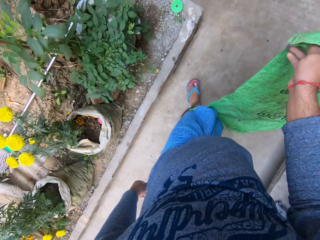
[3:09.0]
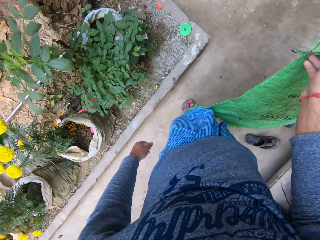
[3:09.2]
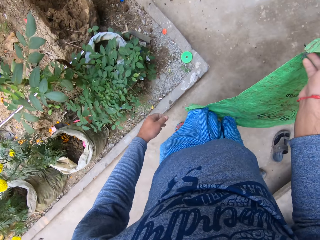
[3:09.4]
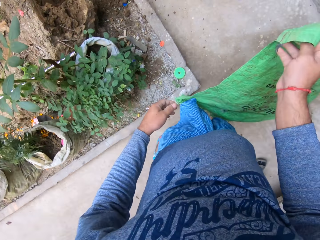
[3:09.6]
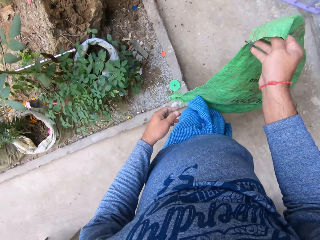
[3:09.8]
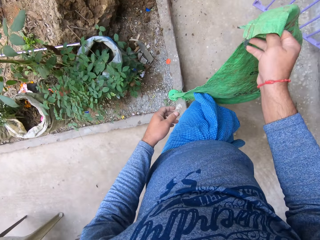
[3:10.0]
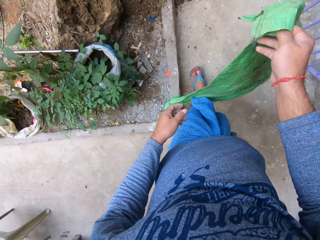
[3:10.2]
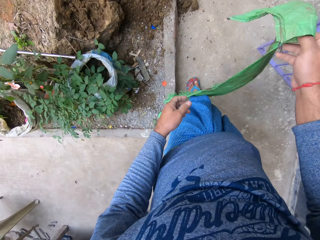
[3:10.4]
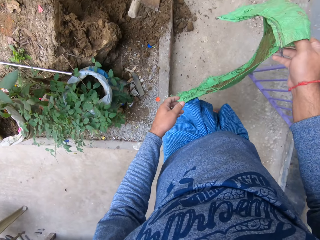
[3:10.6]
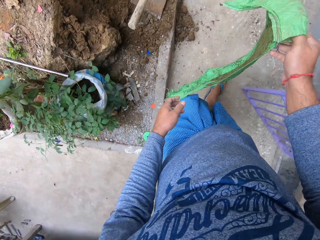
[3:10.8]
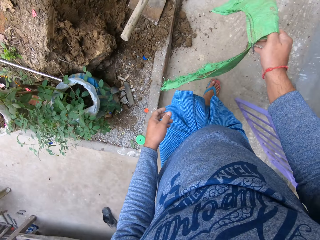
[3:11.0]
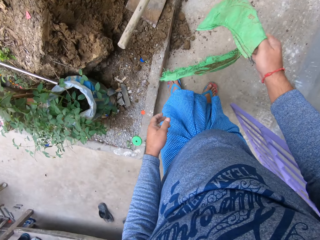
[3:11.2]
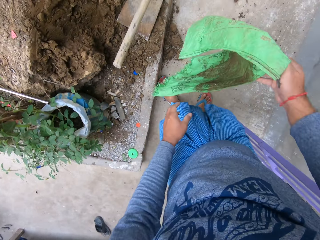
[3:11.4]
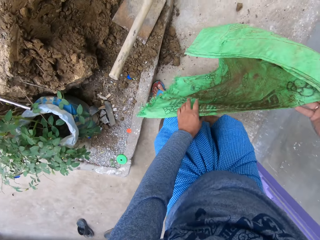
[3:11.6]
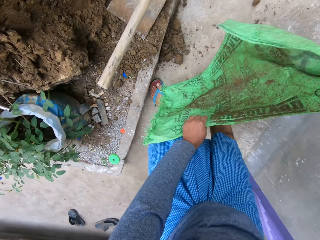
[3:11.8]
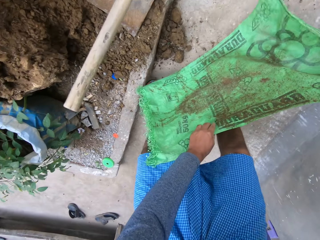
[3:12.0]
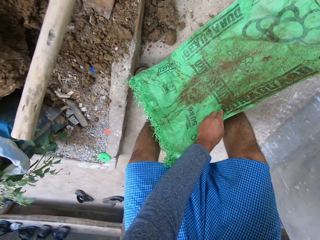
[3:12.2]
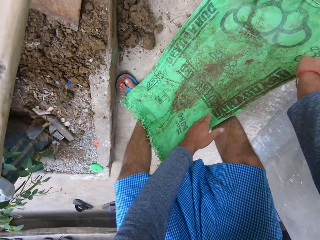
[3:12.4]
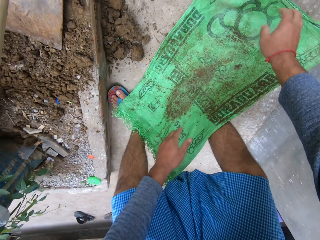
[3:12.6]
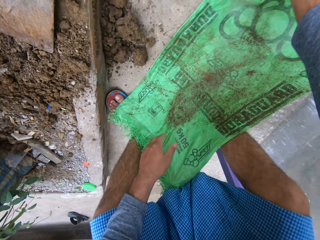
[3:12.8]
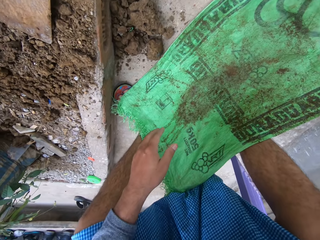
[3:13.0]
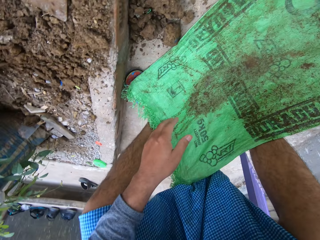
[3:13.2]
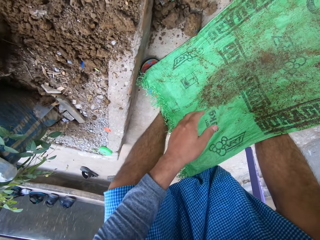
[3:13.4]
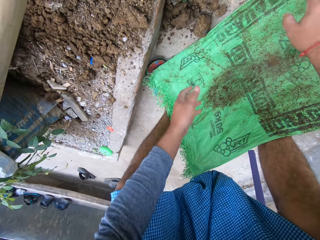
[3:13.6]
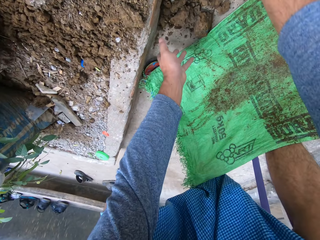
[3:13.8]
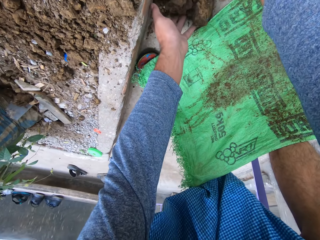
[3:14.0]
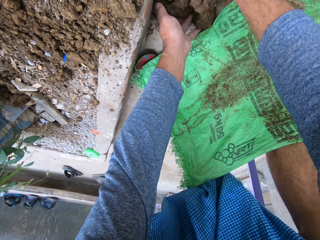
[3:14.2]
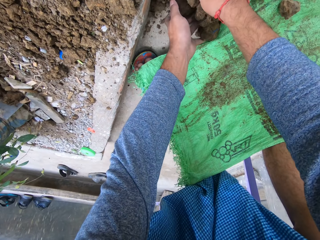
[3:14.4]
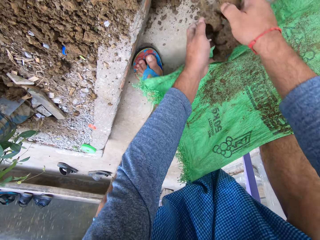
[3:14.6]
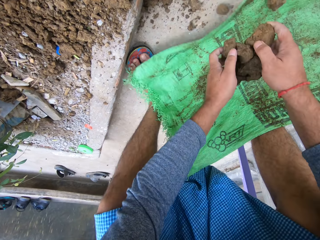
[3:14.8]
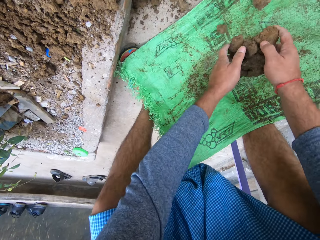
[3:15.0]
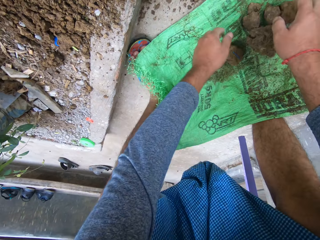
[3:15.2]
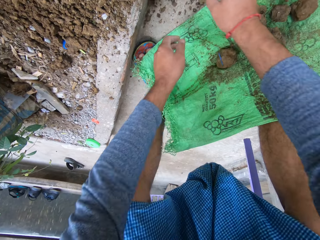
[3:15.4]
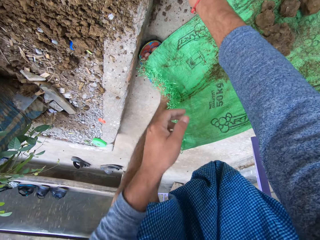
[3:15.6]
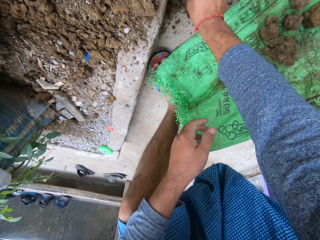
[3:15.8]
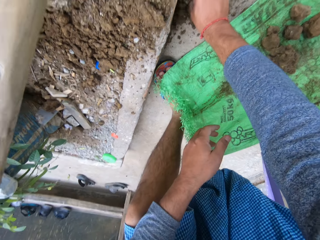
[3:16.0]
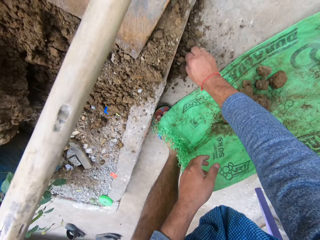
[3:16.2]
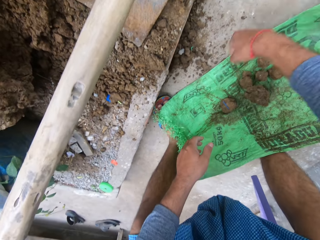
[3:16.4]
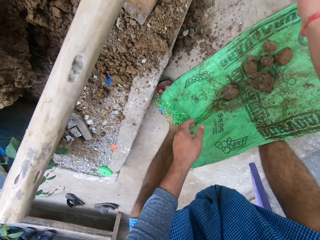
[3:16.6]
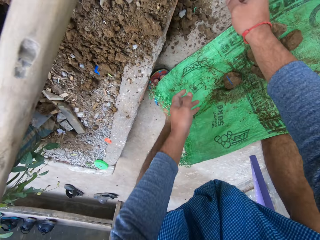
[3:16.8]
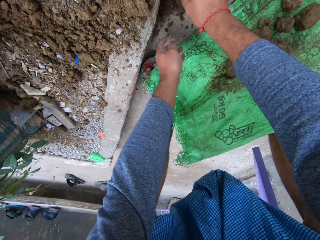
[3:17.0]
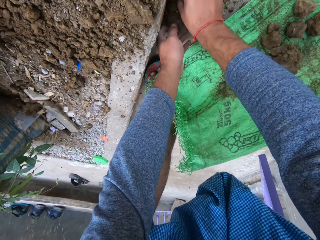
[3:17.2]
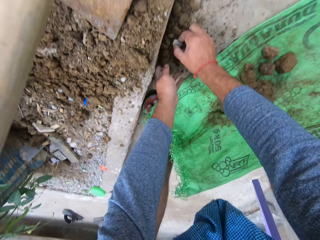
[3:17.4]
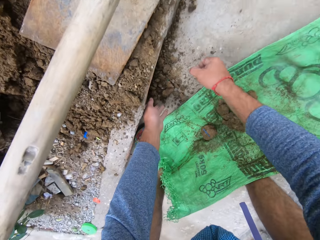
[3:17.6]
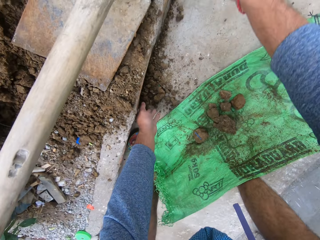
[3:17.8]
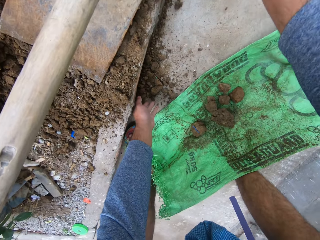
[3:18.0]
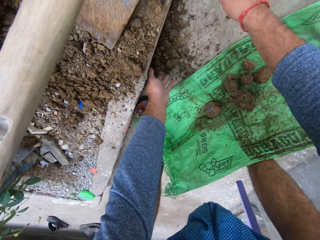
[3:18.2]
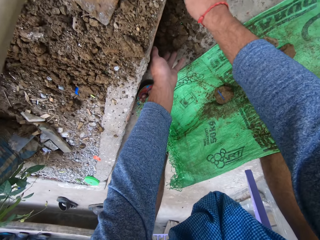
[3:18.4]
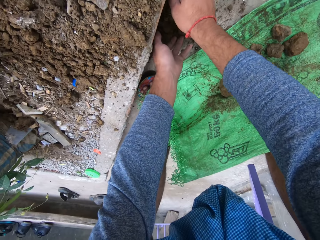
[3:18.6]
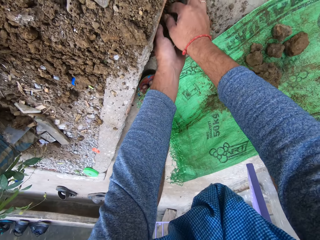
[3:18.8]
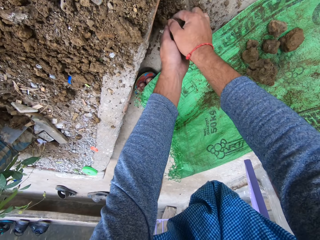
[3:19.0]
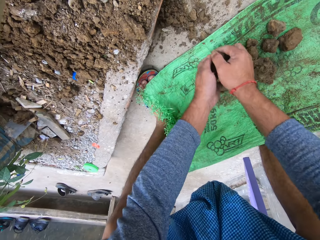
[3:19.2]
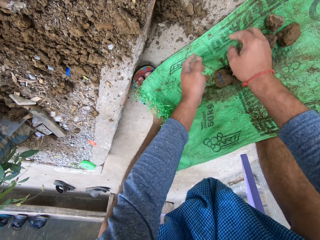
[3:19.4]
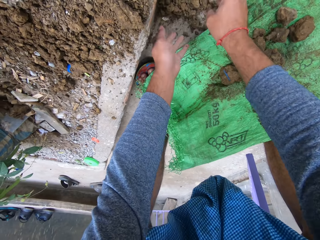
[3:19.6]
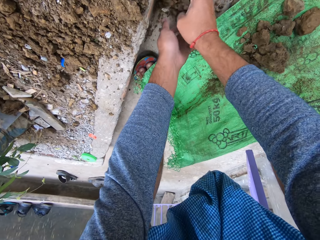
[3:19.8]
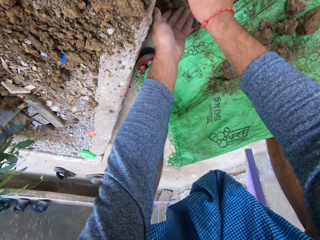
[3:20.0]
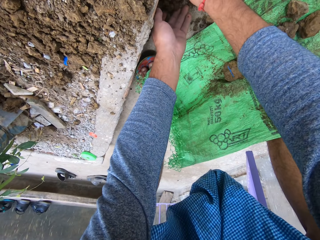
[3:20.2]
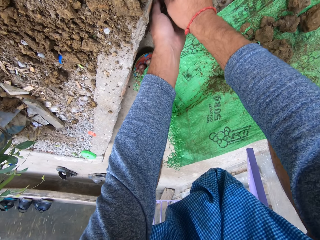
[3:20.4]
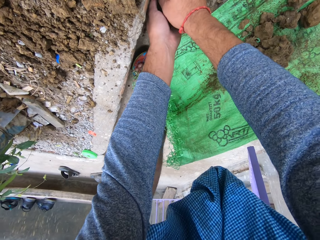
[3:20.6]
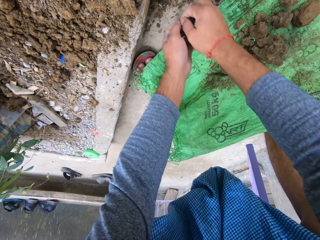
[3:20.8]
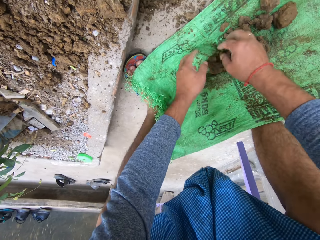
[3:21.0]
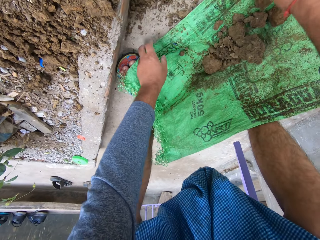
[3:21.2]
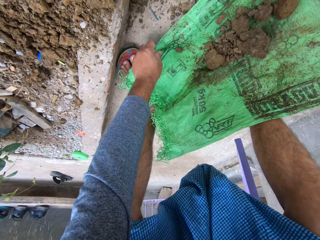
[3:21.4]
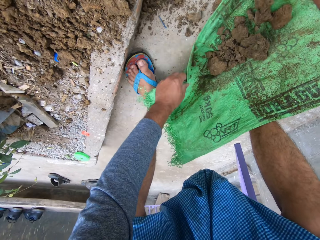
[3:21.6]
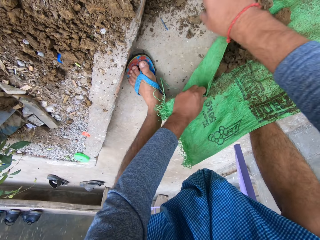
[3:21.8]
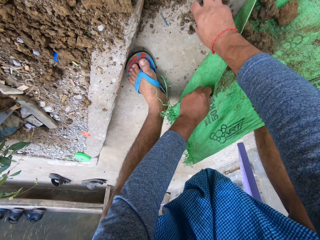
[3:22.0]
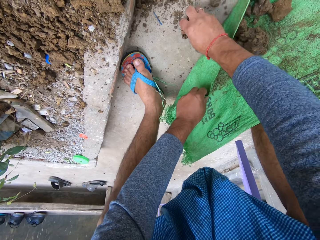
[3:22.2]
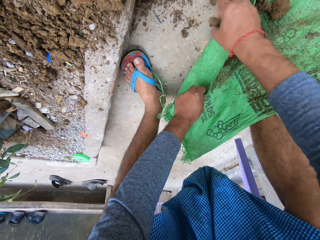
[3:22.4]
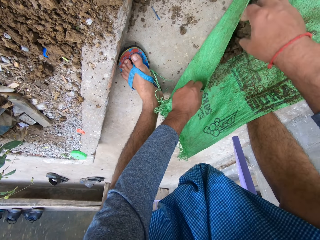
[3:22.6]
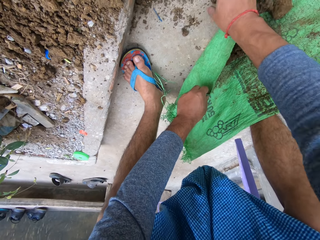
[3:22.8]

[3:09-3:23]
The camera wearer arranges the sack on the ground. They collect the soil on to the sack. They throw away something. They collect the soil on to the sack.

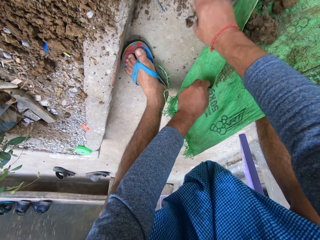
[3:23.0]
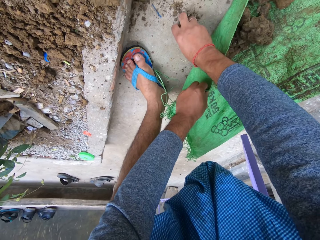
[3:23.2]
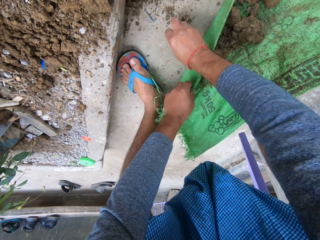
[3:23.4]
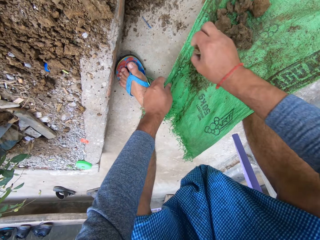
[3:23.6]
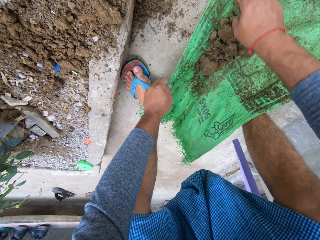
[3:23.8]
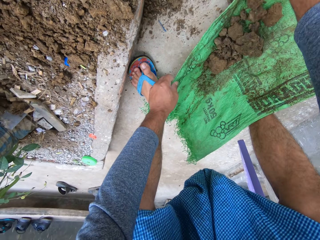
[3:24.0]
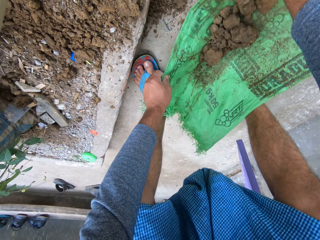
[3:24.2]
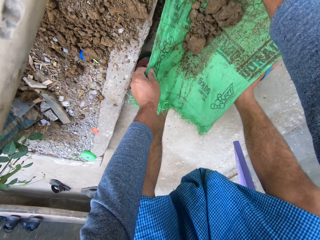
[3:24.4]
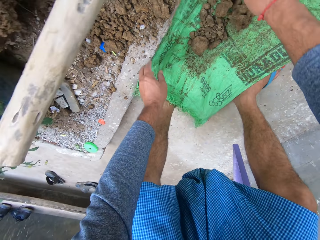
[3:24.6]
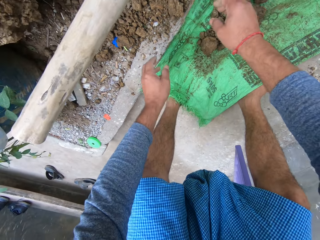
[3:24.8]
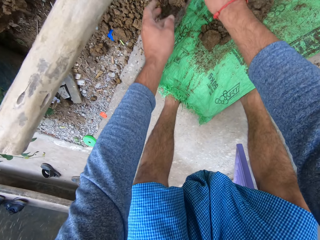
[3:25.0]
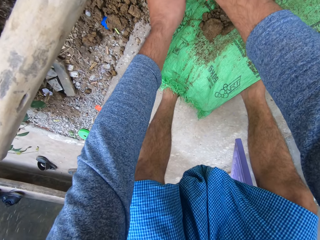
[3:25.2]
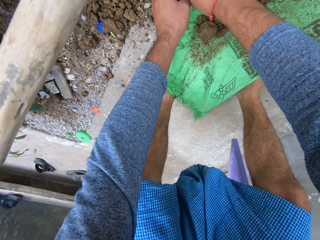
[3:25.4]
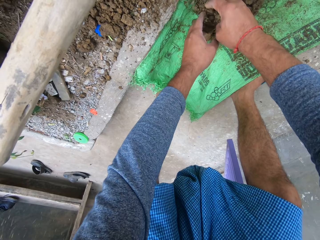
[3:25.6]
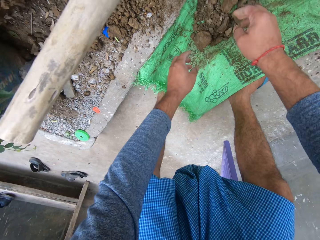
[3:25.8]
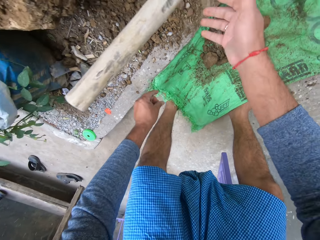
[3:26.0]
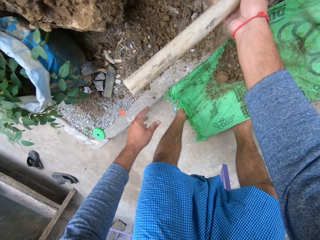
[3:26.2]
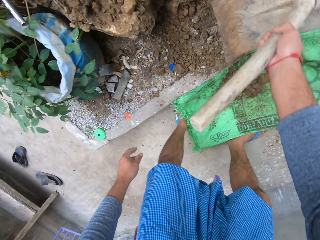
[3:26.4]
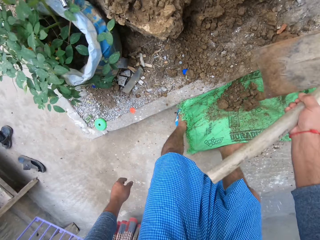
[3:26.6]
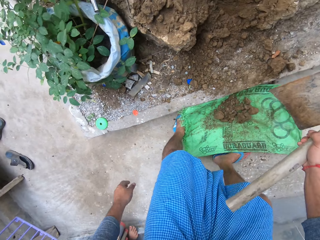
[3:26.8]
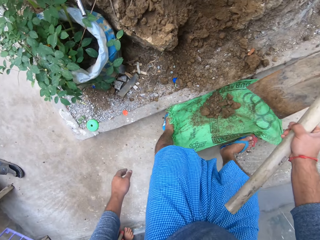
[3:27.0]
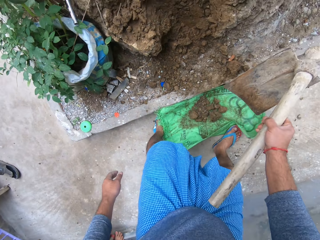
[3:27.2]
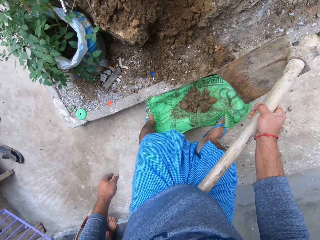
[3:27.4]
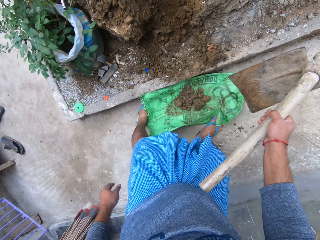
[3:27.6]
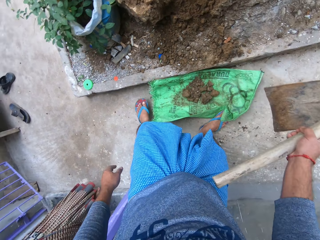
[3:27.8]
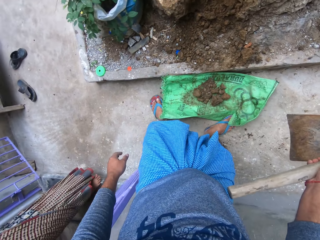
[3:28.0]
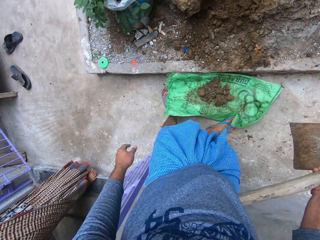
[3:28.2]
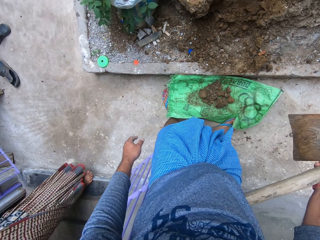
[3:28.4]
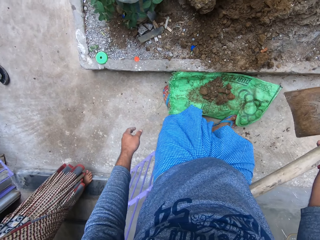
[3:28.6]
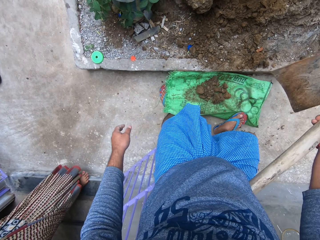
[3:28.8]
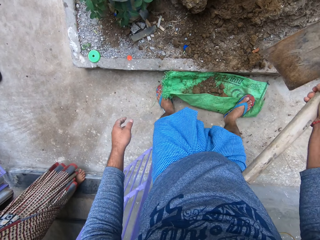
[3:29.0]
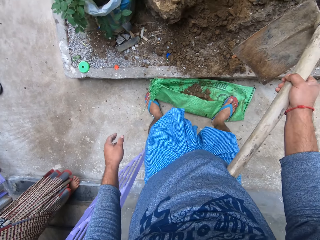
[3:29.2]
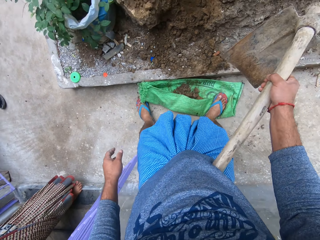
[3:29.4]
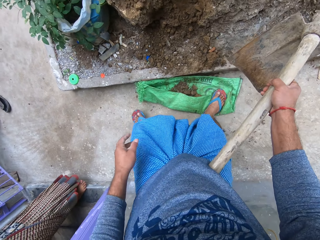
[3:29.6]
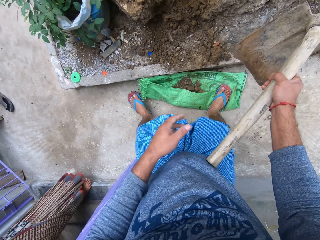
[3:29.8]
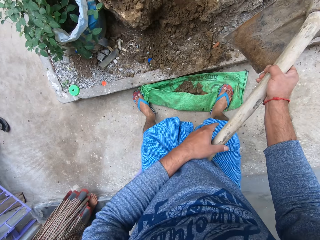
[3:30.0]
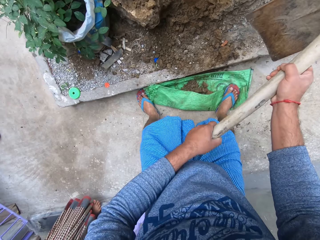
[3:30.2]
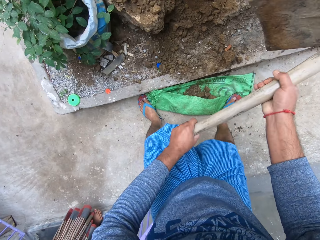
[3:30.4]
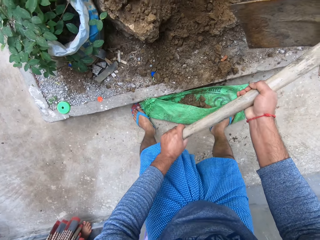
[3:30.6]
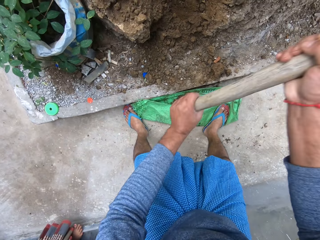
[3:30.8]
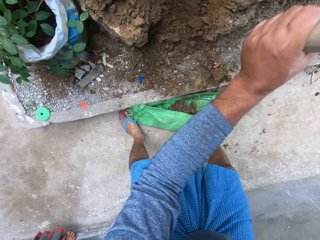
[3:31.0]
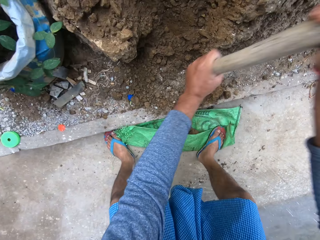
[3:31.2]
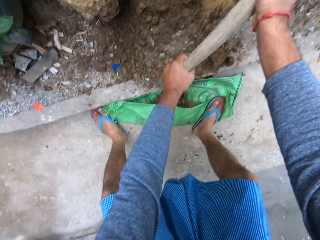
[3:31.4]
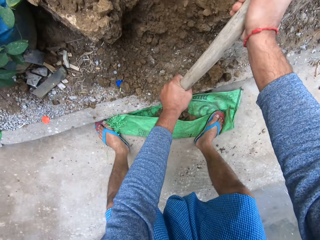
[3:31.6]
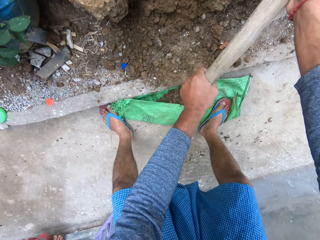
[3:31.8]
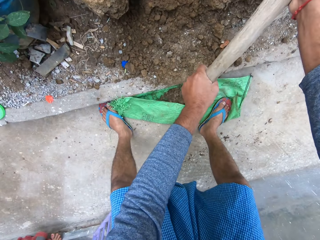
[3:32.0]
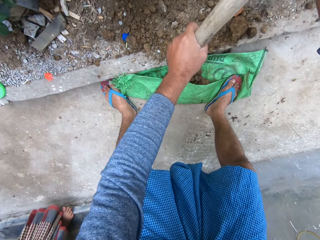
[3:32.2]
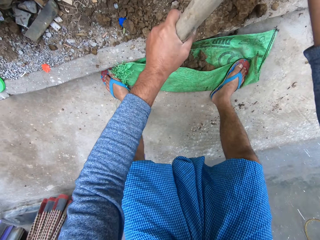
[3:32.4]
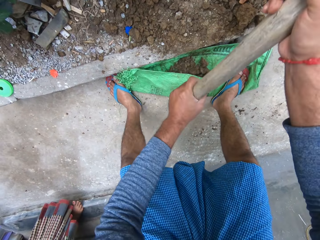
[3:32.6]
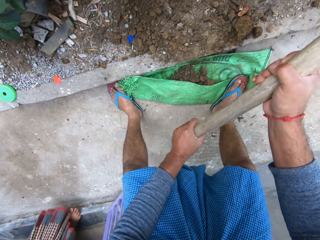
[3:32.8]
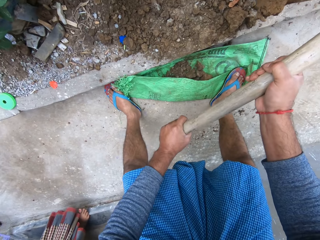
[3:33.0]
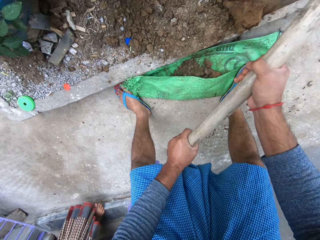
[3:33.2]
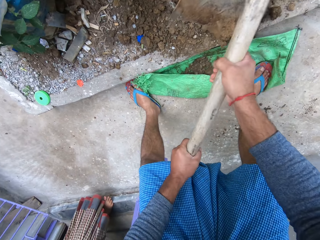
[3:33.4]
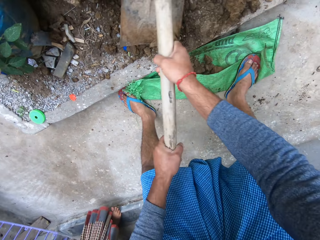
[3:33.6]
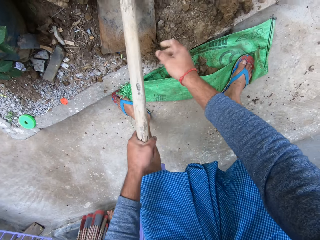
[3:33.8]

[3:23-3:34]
The camera wearer positions the sack down. They collect the soil on to the sack. They pick up the hoe. They break the soil unto the sack. They dig the ground with the hoe.
